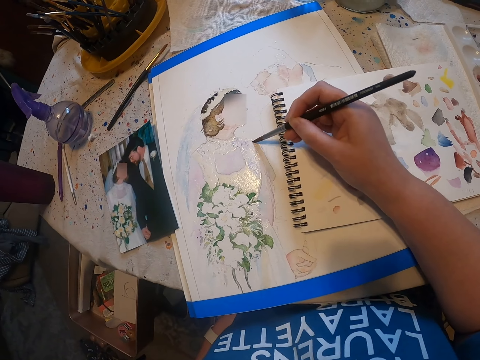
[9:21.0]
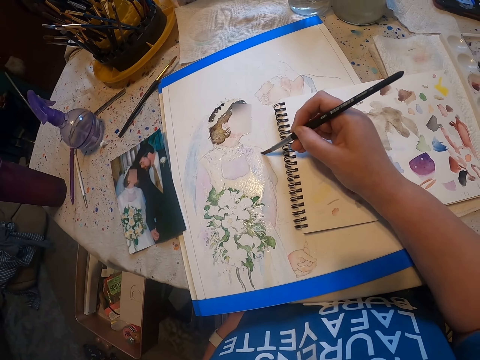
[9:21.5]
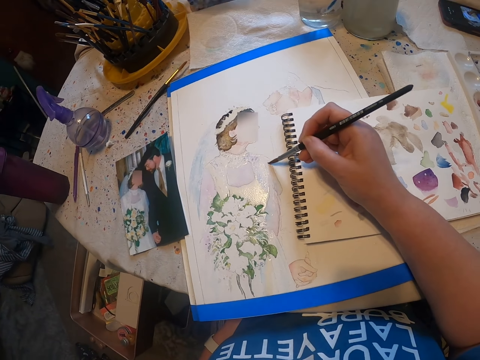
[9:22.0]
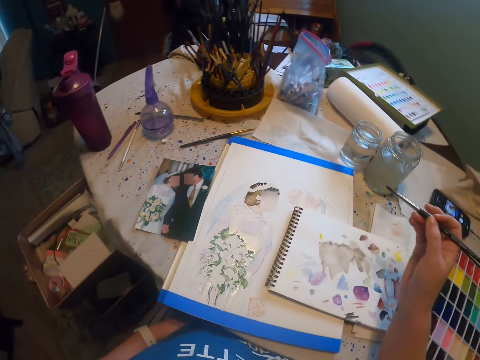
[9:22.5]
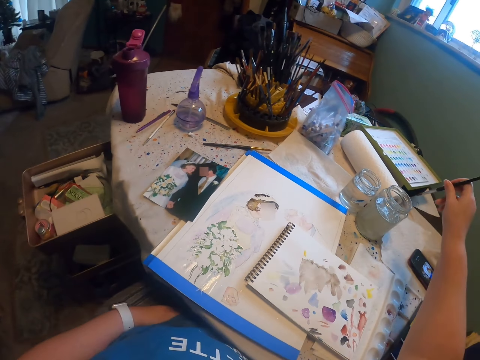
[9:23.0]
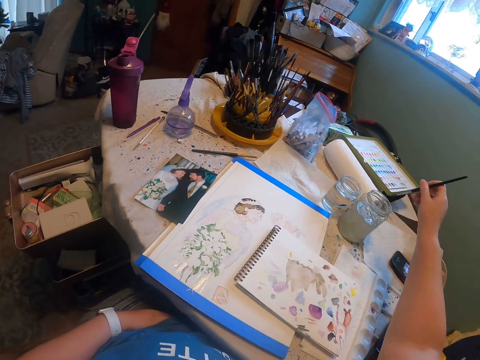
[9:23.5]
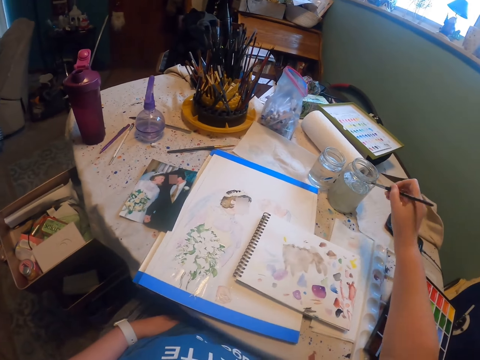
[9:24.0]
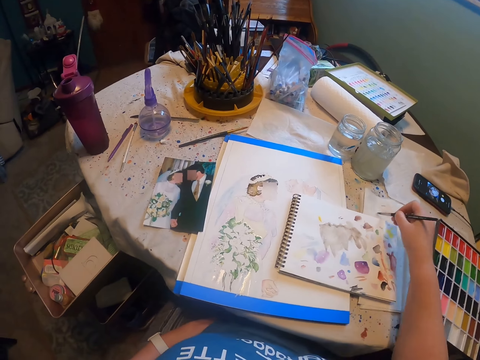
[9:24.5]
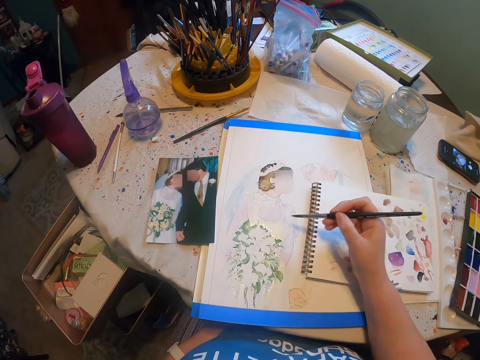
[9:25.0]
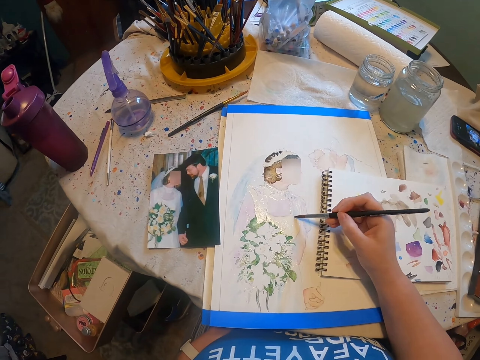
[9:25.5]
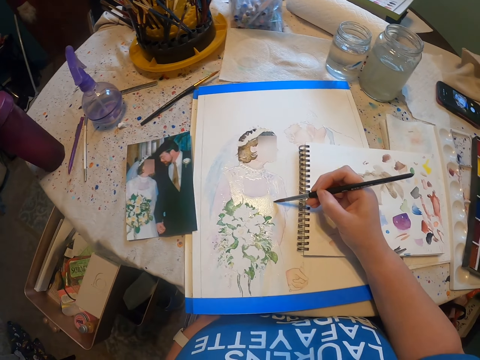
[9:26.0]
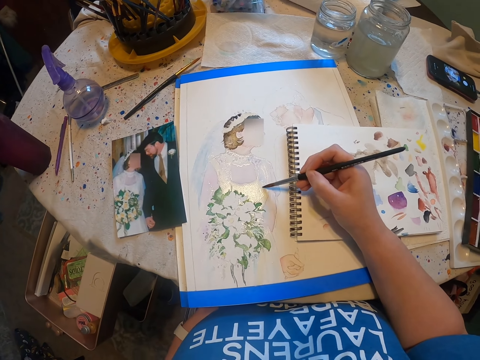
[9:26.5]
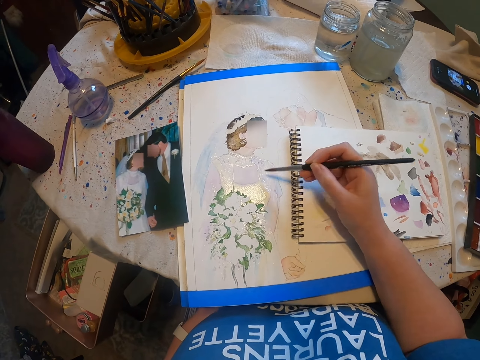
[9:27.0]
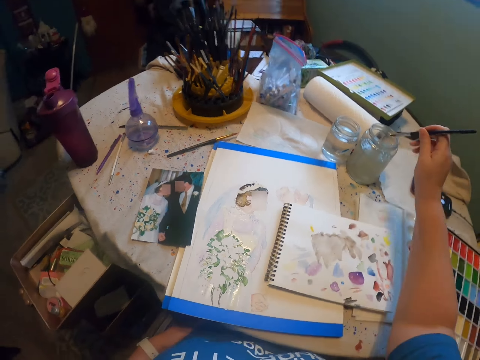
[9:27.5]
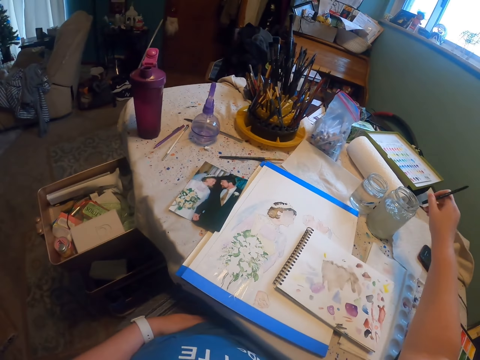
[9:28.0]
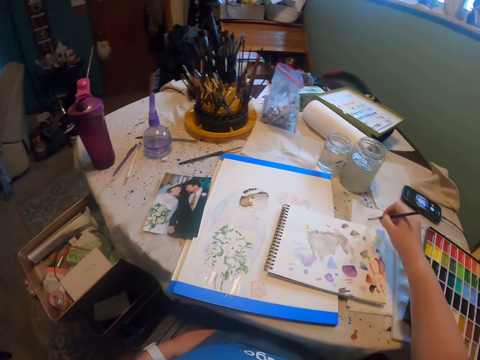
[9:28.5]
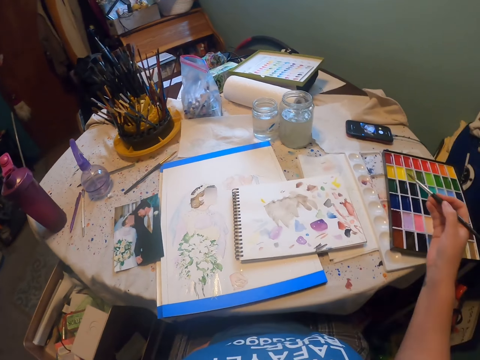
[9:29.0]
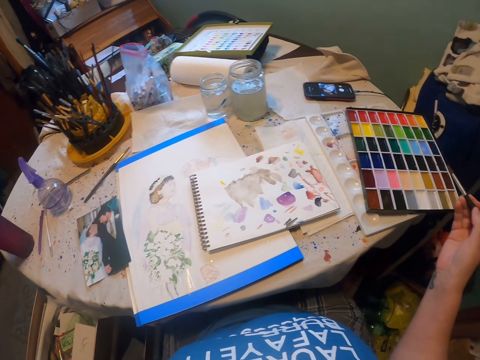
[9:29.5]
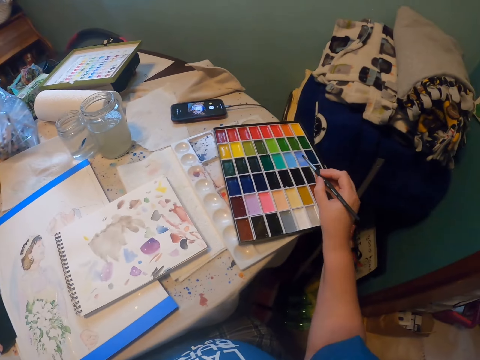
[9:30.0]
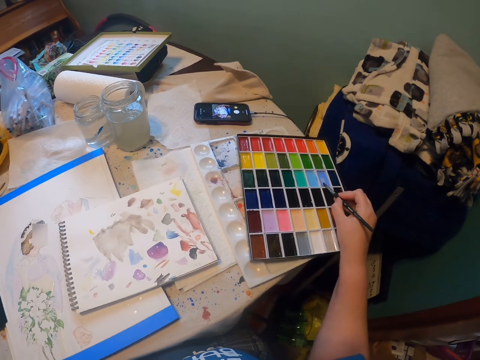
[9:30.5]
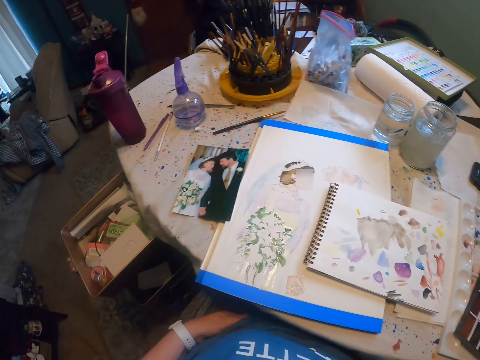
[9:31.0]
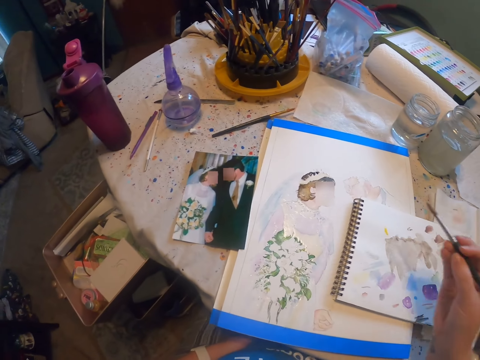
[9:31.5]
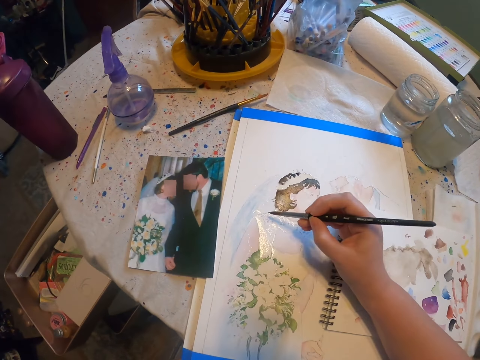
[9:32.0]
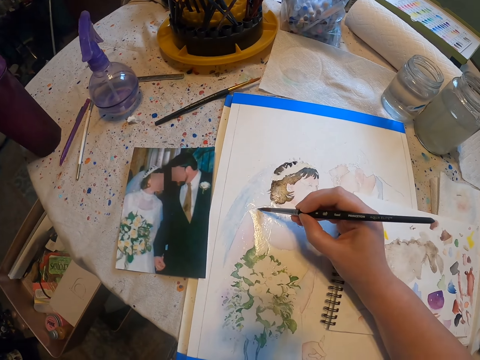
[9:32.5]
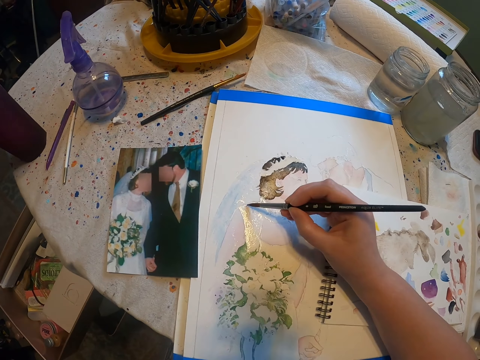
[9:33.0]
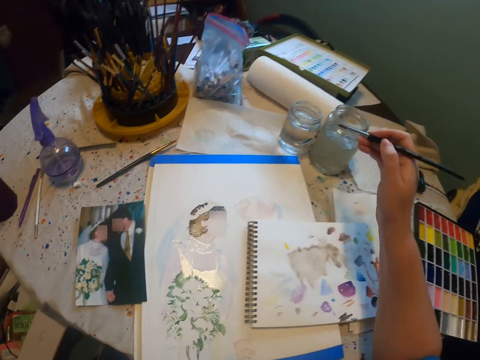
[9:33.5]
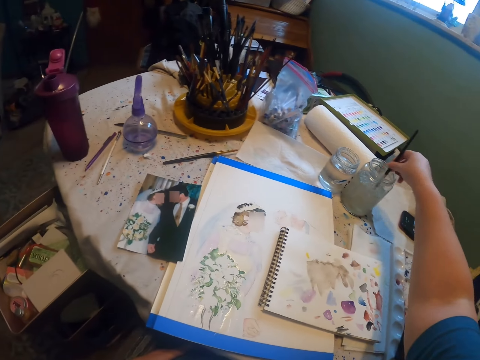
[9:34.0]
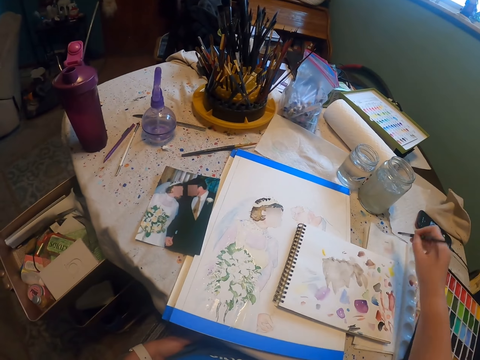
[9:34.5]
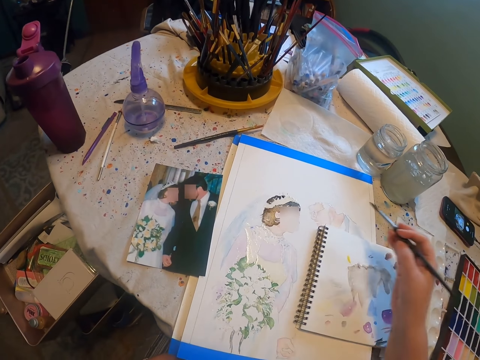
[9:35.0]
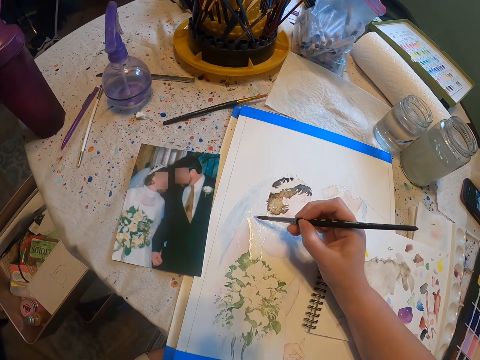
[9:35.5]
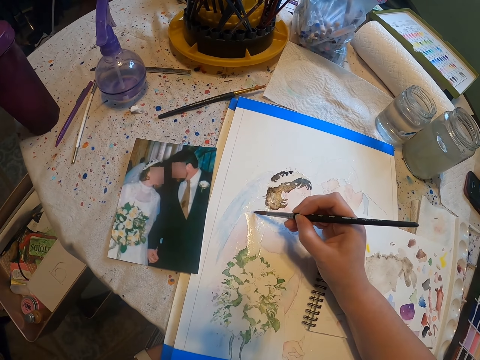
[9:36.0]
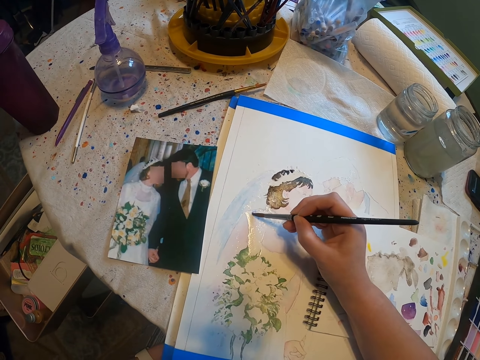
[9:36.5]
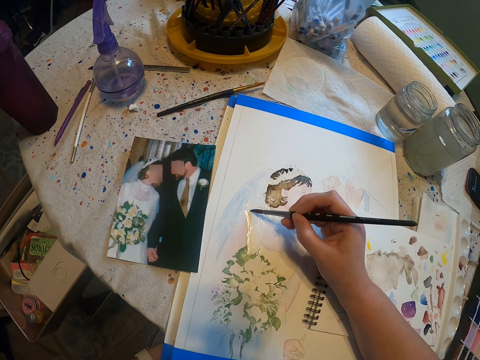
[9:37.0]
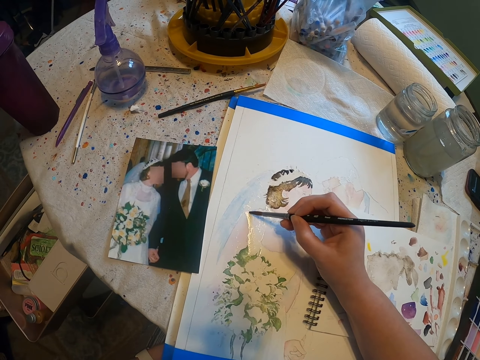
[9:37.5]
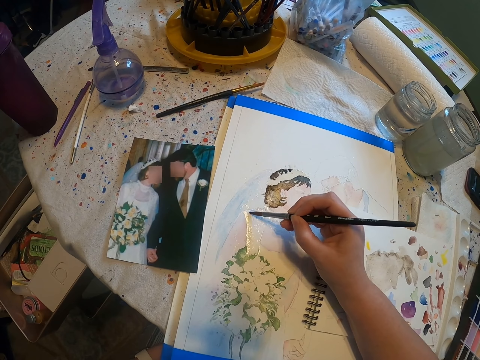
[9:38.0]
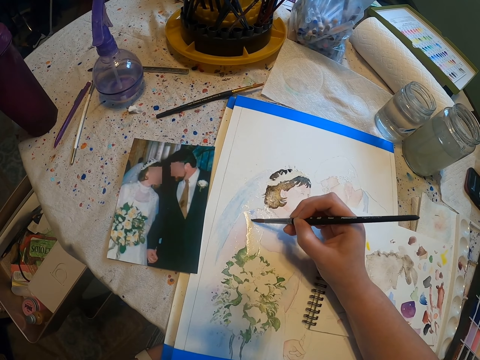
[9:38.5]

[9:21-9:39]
The camera wearer looks around a room. They rinse a paint brush in a tin. They wipe the paint brush on a tissue paper. They paint a craft paper with the paint brush. They rinse the paint brush in the tin. They wipe the paint brush on the tissue paper. They scoop paint from a paint pallet. They paint the craft paper with the paint brush. They rinse the paint brush in the tin. They wipe the paint brush on the tissue paper. They paint the craft paper with the paint brush.

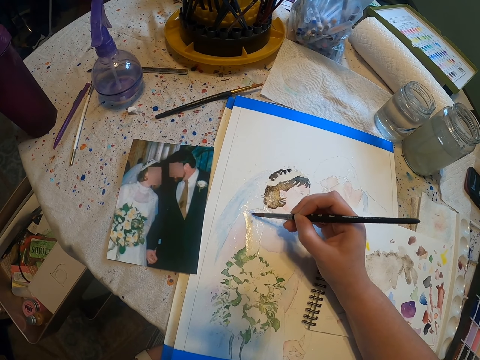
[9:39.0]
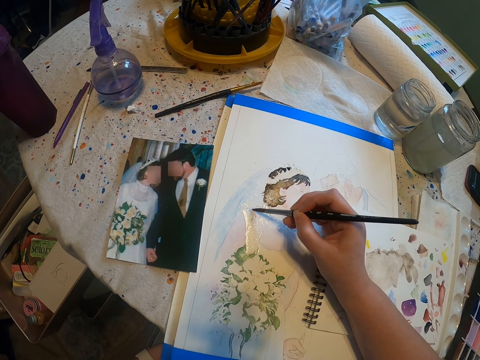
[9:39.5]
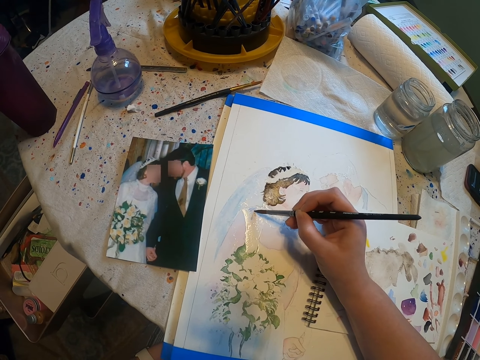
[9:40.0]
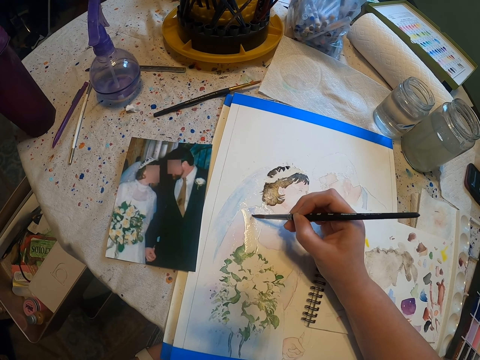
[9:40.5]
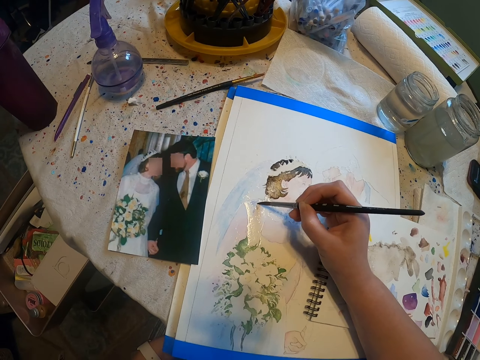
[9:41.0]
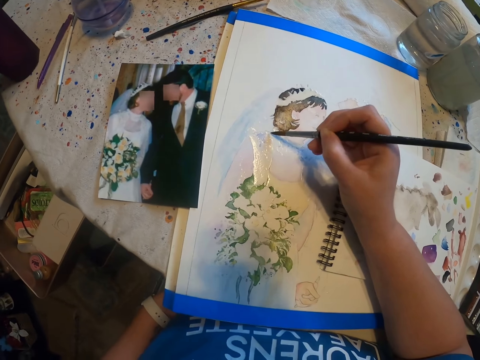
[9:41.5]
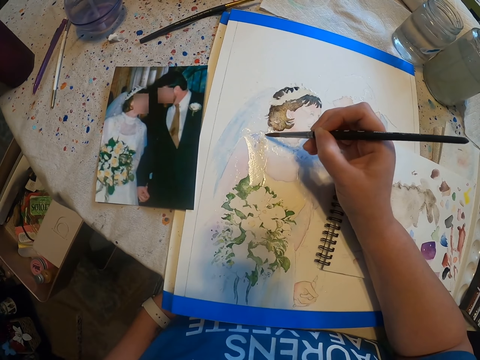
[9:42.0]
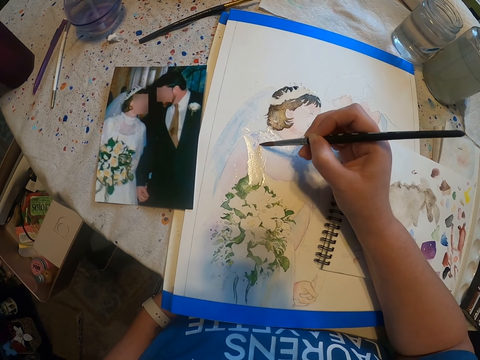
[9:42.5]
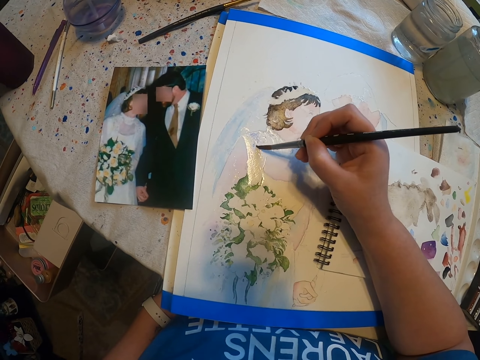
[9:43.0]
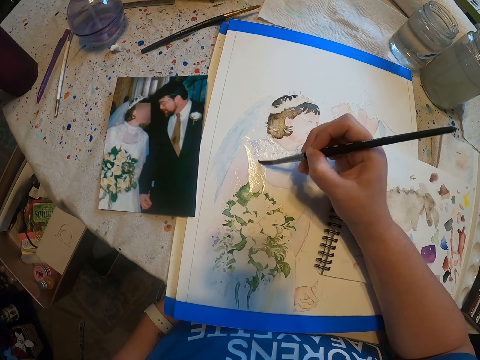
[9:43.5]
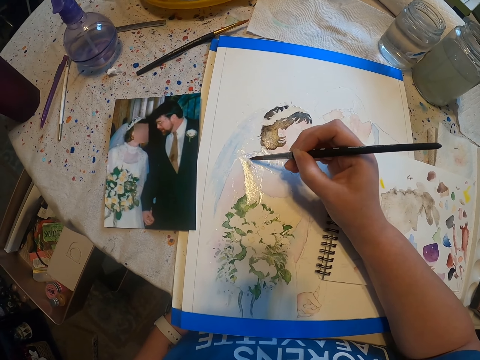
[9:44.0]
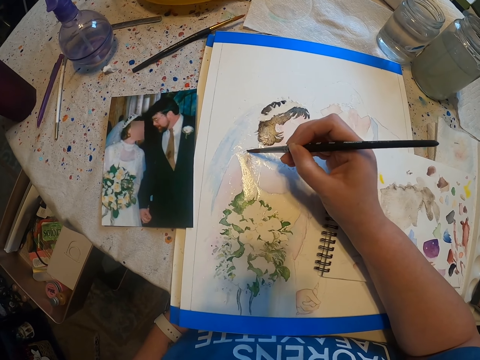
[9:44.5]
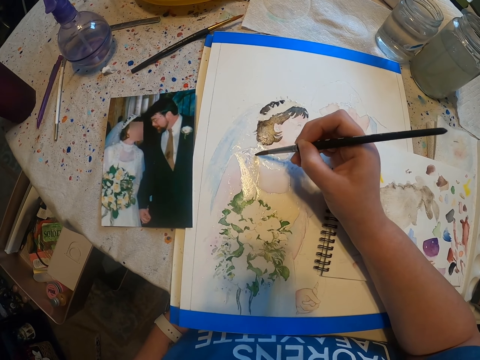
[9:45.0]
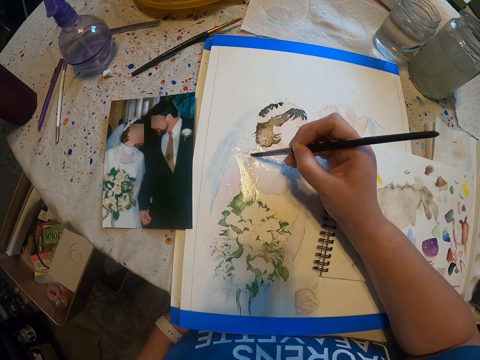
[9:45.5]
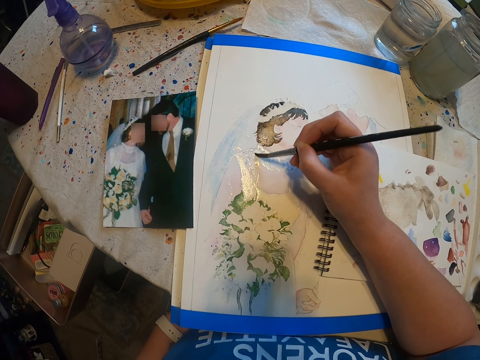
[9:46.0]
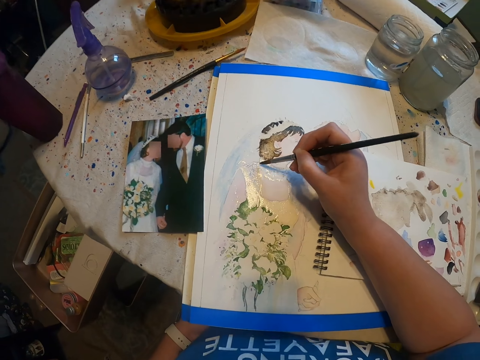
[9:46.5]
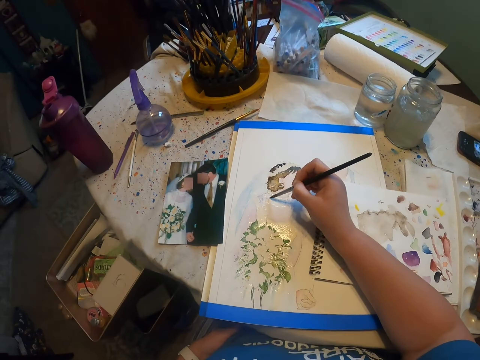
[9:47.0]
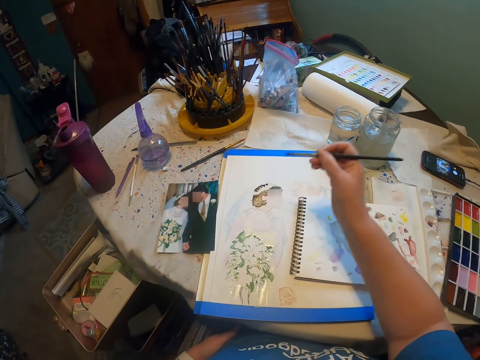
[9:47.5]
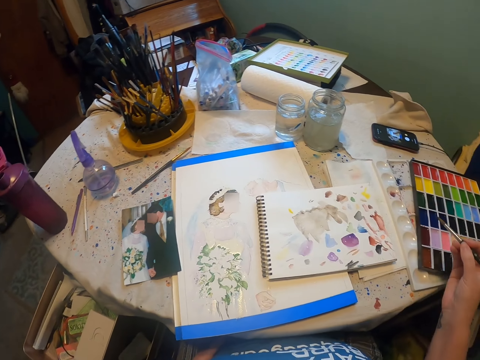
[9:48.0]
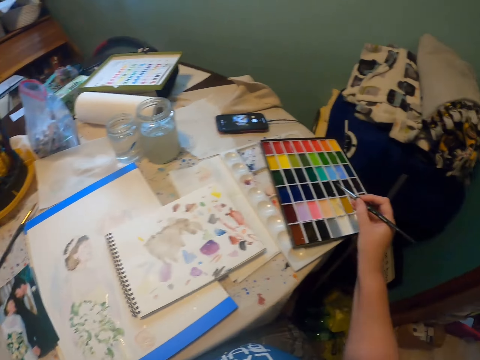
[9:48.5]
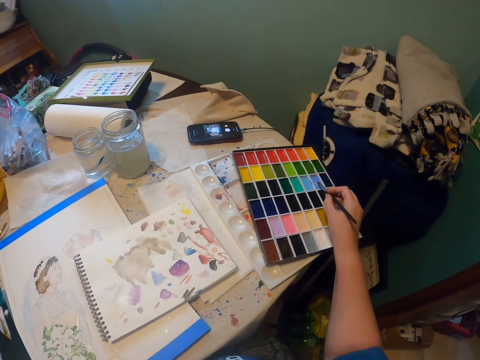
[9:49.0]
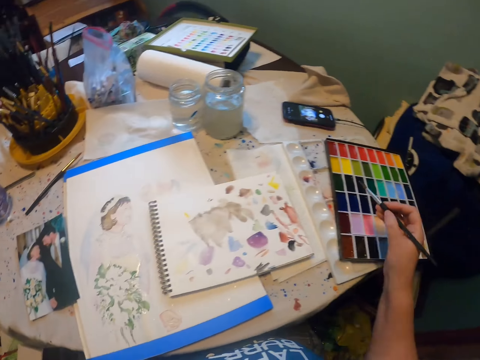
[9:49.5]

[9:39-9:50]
The camera wearer looks around a room. They scoop paint from a paint pallet.
